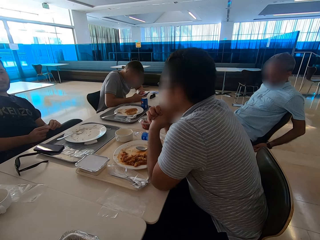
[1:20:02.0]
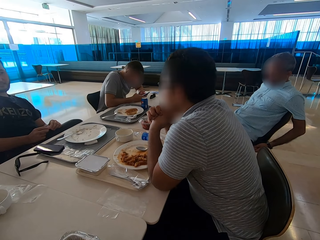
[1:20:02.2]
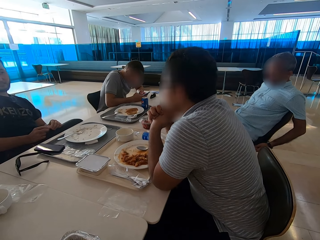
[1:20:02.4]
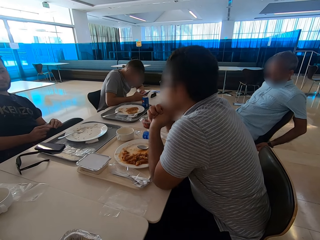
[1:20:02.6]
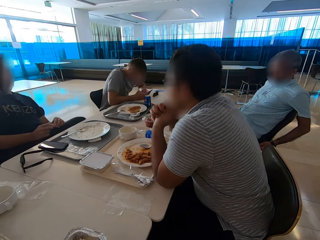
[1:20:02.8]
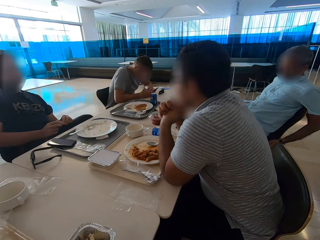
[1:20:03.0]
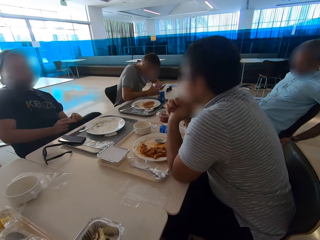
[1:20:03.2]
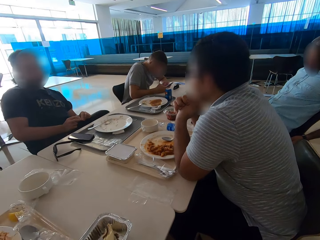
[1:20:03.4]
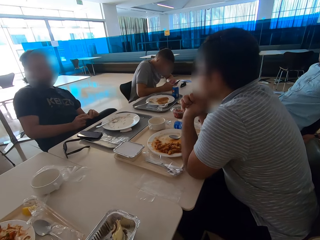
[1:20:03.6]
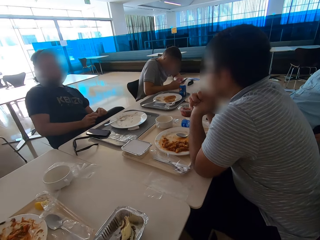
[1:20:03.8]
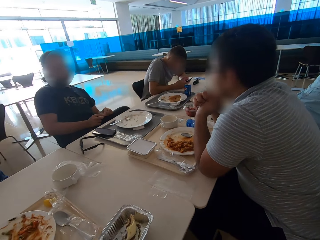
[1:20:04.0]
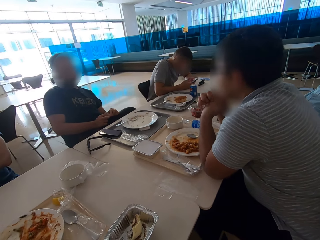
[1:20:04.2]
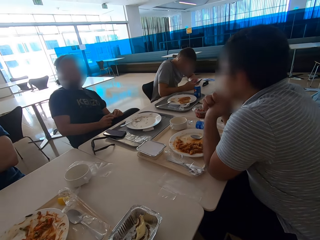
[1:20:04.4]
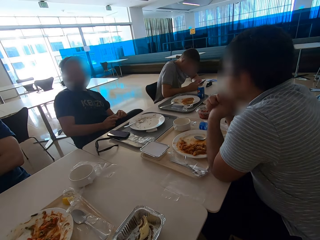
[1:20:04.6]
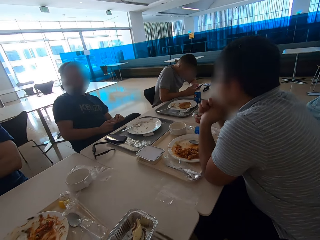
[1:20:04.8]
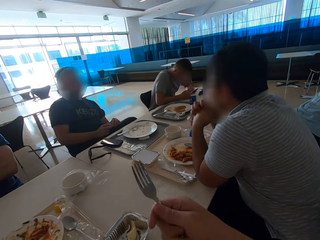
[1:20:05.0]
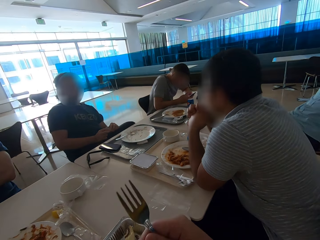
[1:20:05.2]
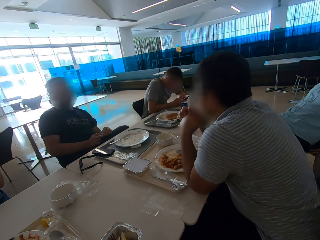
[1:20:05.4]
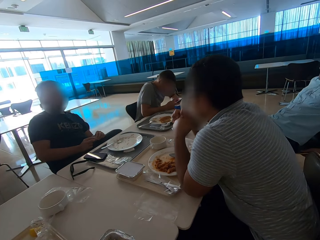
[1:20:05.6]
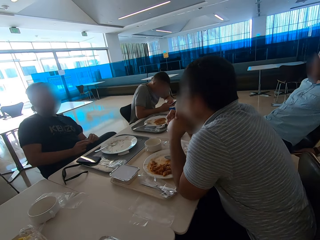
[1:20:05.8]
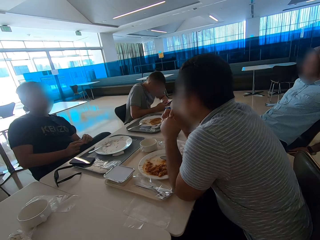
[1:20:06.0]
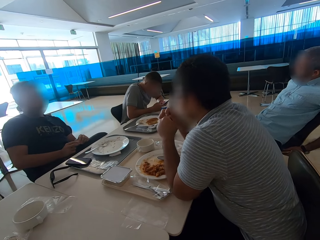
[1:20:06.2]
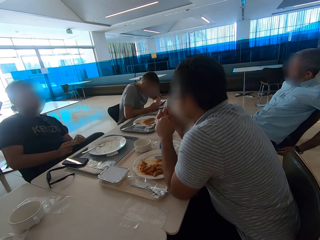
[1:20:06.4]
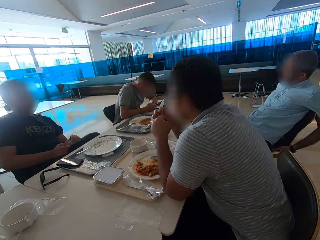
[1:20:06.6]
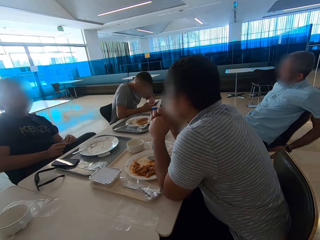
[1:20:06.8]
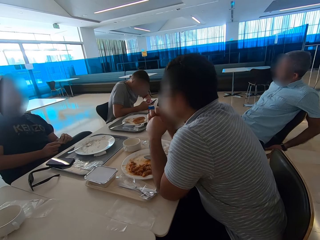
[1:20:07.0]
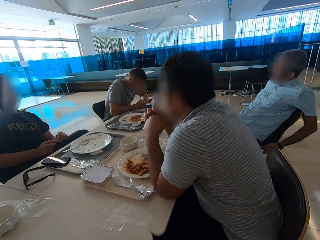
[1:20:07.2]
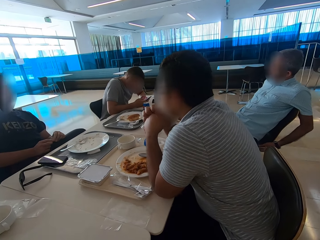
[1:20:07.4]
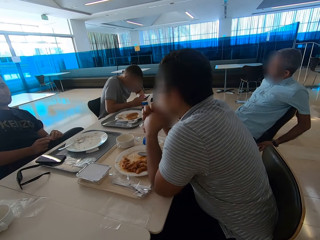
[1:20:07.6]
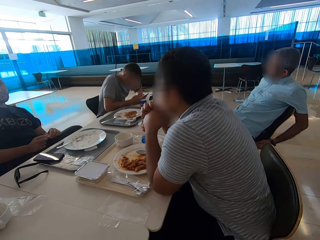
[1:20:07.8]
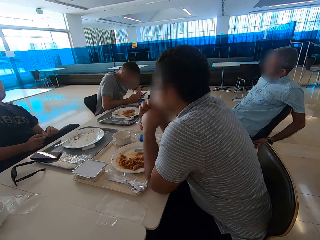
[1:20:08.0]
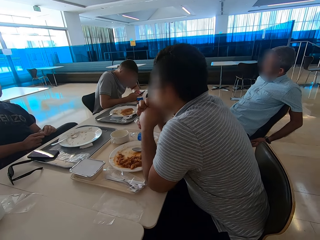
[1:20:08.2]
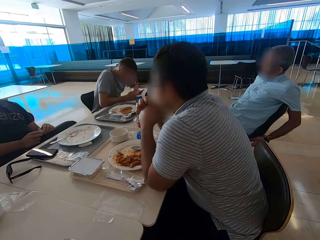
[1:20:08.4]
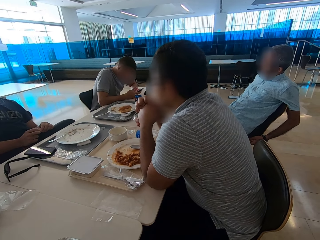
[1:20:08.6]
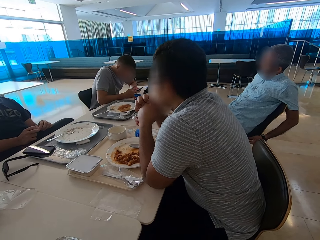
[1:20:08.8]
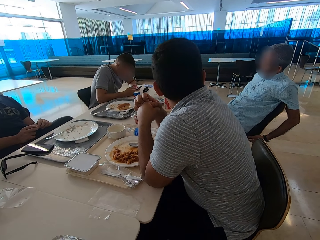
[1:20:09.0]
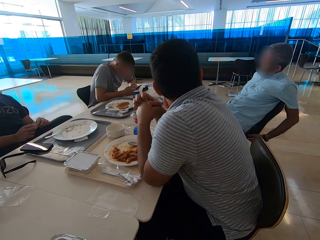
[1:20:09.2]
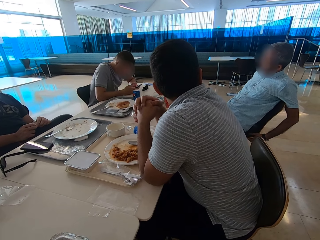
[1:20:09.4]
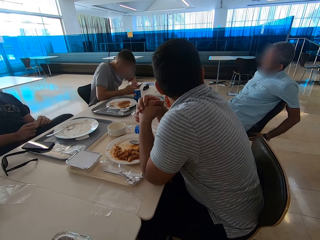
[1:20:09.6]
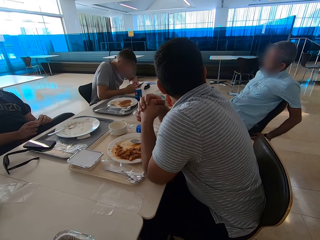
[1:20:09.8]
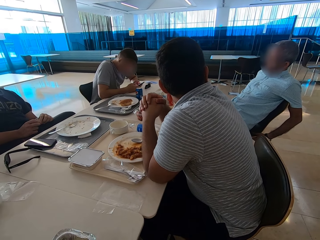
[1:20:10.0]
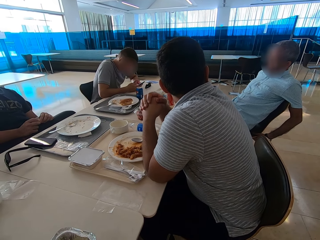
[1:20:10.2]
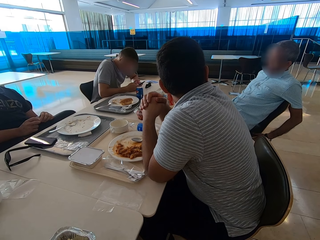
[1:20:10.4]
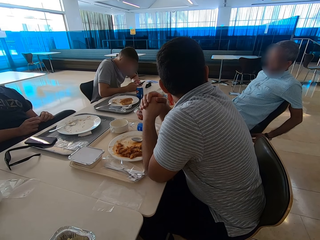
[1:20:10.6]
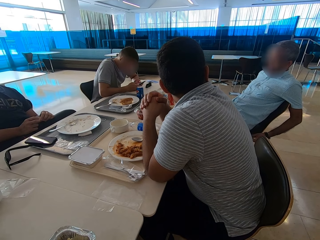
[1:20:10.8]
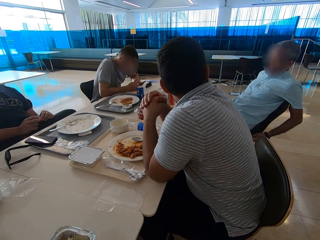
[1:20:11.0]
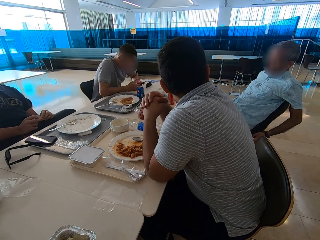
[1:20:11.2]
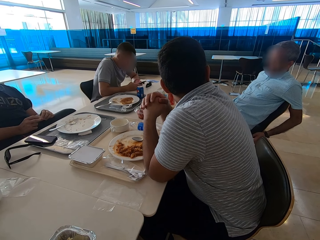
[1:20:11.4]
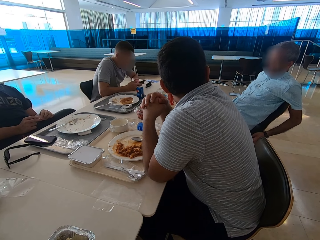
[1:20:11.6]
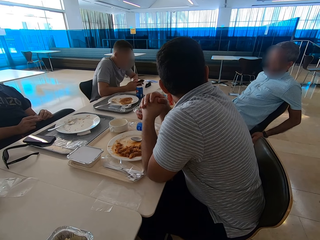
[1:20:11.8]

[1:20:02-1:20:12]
A man sits close to another man. The camera wearer uses gestures and looks around. A third man moves his hand. A fourth man looks around.

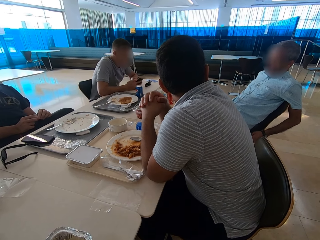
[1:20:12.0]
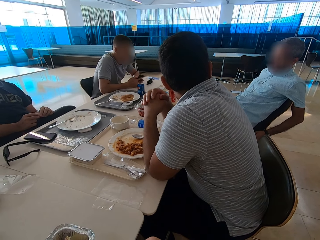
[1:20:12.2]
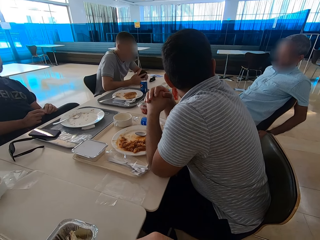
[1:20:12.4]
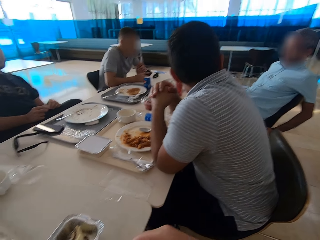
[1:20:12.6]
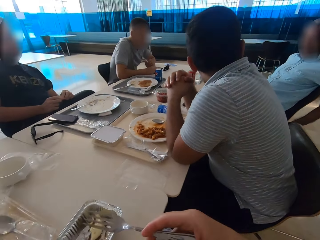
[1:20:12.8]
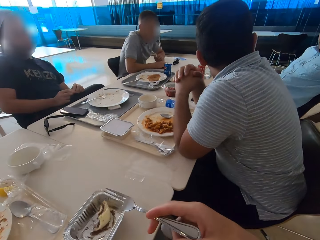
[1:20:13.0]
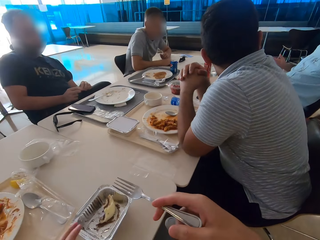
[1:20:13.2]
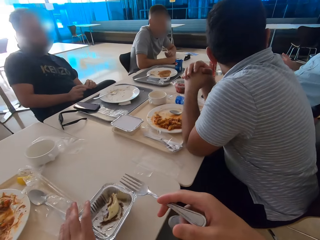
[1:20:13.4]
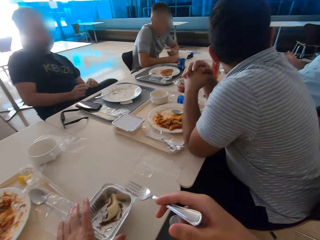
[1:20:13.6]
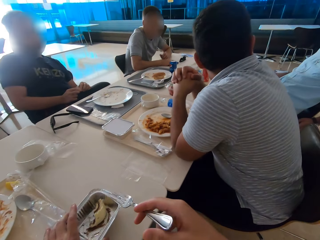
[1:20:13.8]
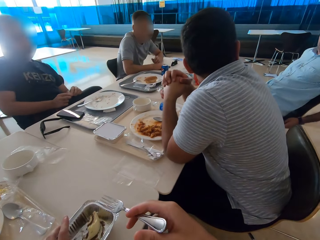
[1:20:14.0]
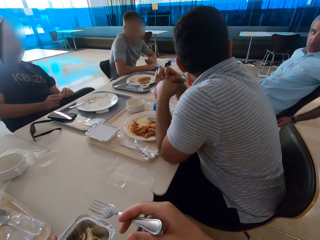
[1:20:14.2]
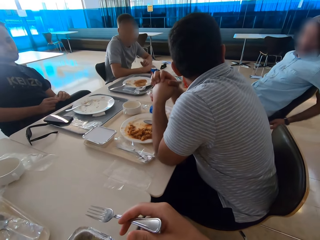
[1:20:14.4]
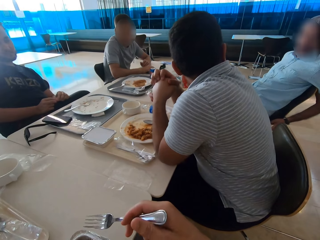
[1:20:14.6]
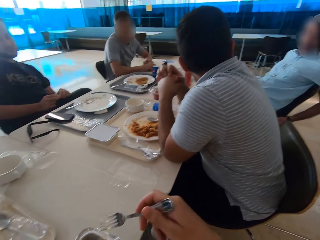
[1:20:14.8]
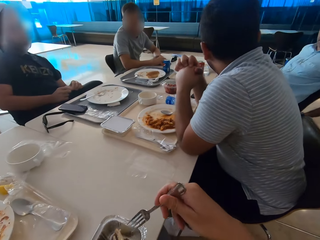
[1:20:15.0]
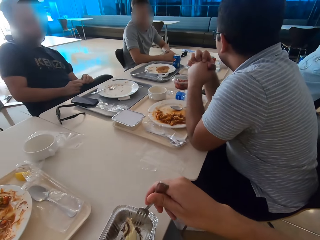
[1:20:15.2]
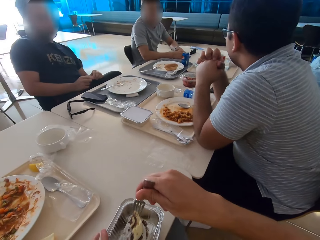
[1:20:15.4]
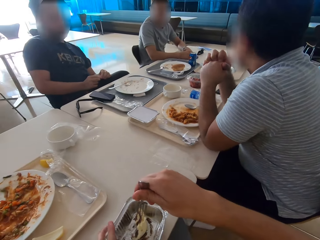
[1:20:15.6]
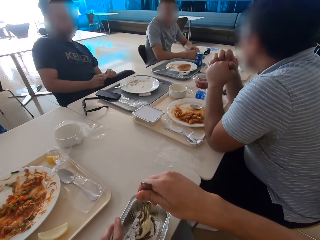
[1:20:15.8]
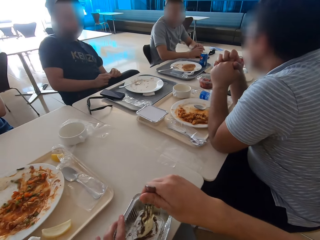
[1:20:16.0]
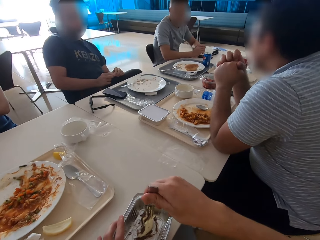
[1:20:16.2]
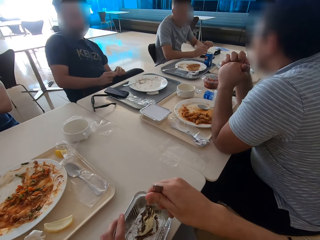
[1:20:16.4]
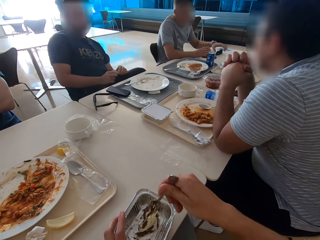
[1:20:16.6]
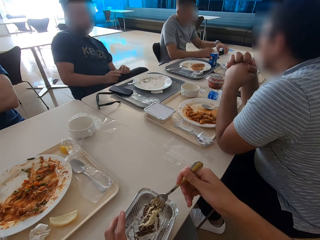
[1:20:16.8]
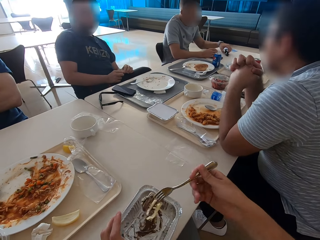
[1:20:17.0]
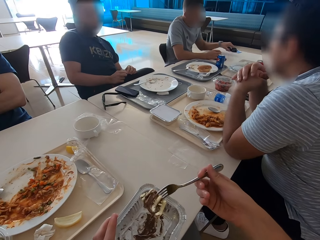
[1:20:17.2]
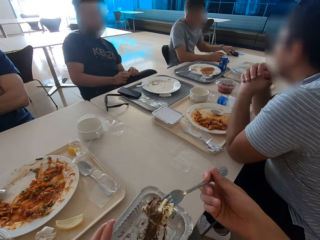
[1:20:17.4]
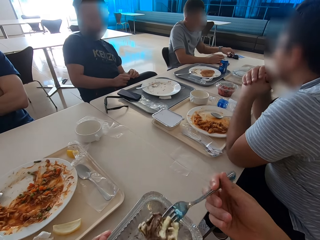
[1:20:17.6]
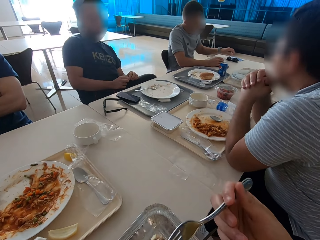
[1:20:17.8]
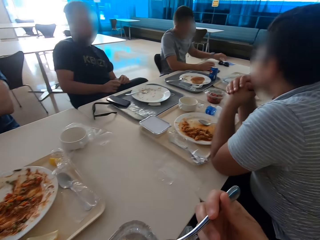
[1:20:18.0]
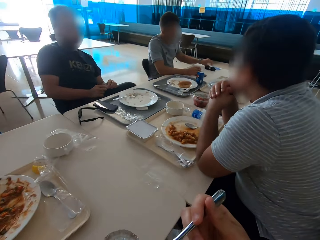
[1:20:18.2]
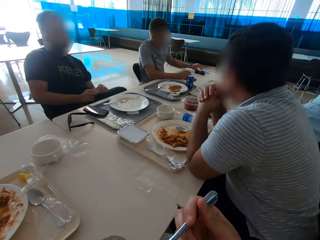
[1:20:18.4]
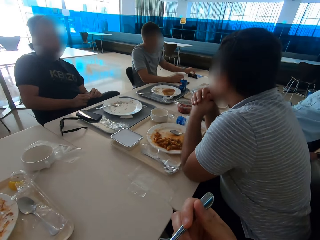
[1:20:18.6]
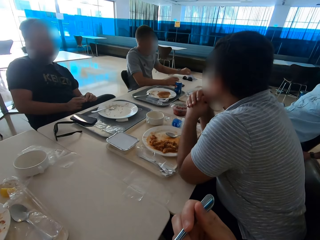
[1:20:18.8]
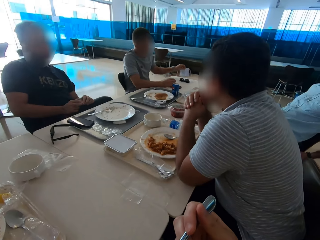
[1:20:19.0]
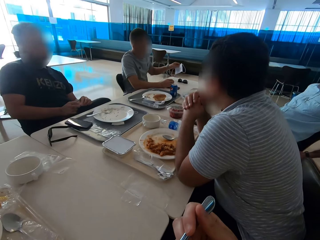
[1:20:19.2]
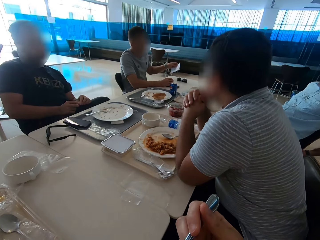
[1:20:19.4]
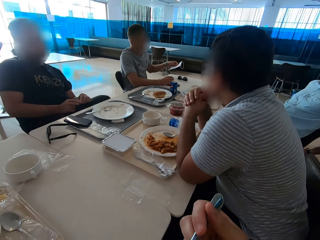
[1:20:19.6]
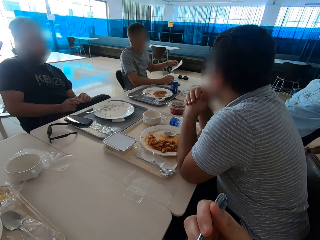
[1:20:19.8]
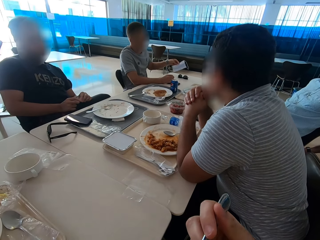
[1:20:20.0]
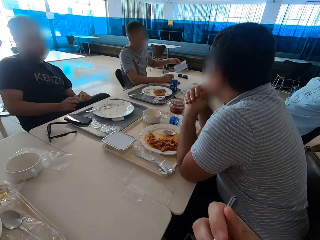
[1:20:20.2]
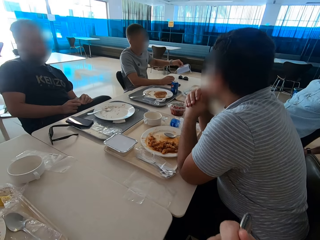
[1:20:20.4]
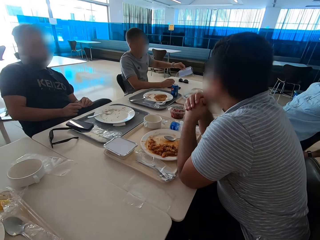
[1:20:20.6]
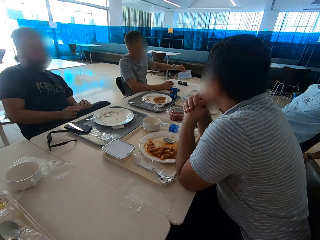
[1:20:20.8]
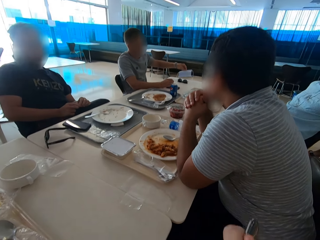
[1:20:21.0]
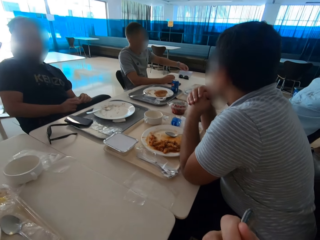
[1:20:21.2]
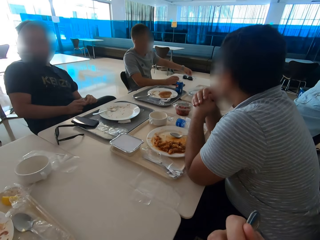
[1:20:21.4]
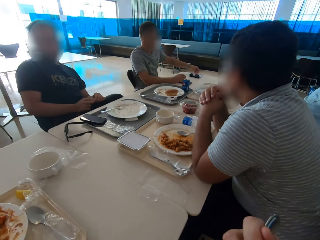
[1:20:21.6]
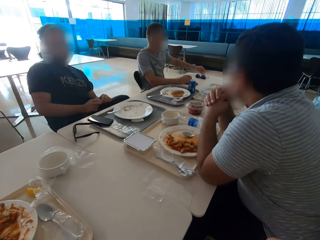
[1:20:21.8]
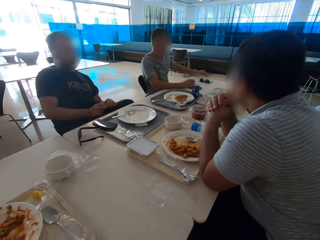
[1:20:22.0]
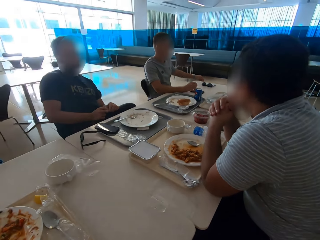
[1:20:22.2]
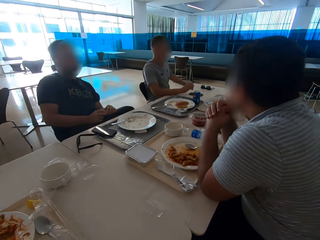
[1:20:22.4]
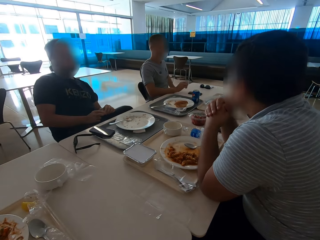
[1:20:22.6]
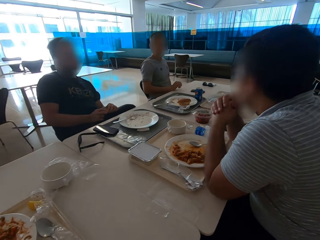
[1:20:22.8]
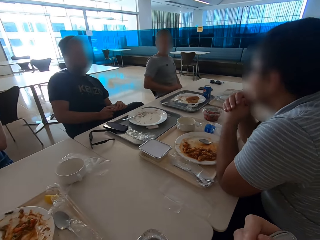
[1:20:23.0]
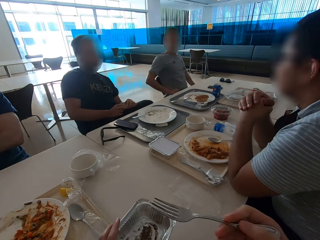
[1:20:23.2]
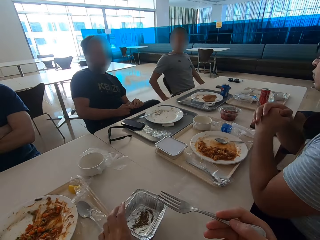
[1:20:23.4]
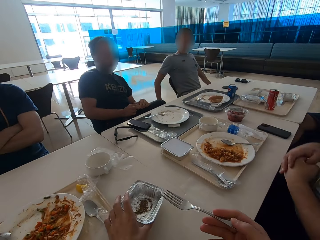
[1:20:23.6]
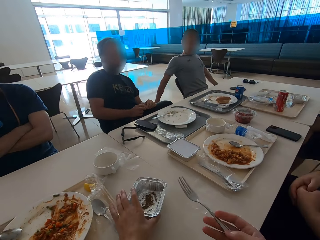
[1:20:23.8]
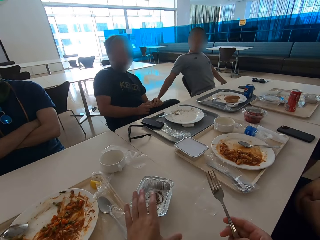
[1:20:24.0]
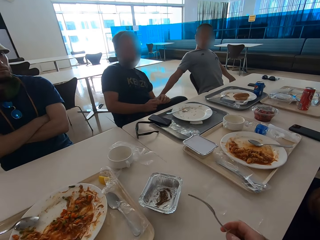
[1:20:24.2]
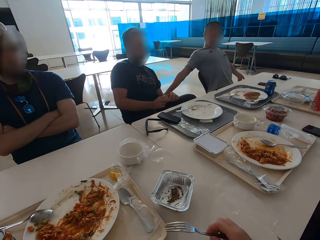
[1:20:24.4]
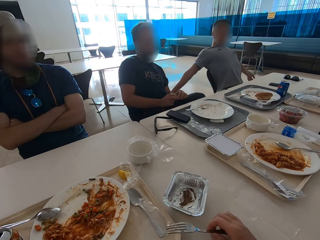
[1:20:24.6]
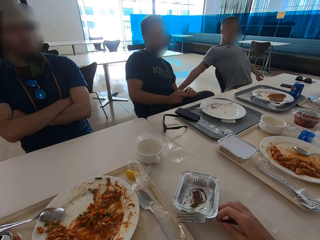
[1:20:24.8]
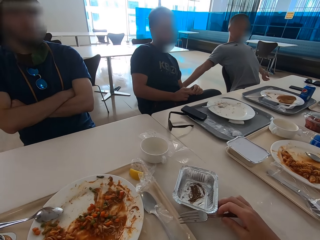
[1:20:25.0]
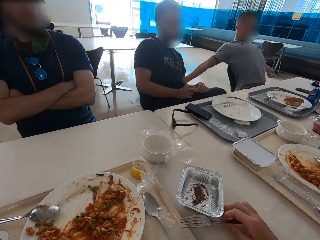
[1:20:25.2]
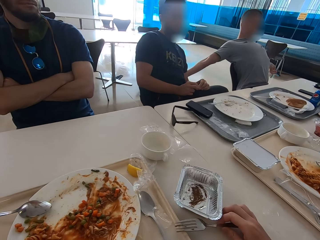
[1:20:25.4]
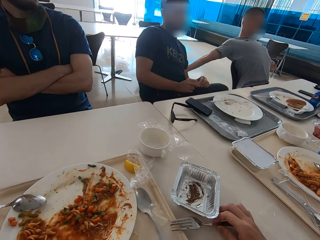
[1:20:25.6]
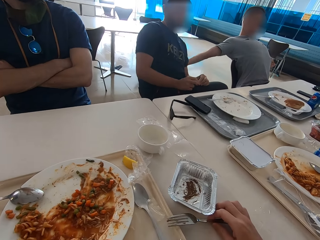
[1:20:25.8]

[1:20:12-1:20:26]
A man puts a mobile phone on the table. Another man raises the right hand and uses gestures. The camera wearer moves the container or dish with the cinnamon roll or cake on the table. A third man scratches his hand. The camera wearer picks up the cinnamon roll with a fork. A fourth man sits close to a fifth man. The first man moves his hand and moves the glasses on the table. The camera wearer eats the cake. The first man takes the mask from the table. The second man sits close to the third man. The first man looks at the mask, puts the mask on the table, and moves backwards. The camera wearer looks around. The fourth man sits close to the fifth man. The first man stretches his hands out. The third man moves backwards. The camera wearer puts the container on the table. They put the fork on the side of the tray and move the dish on the table.
